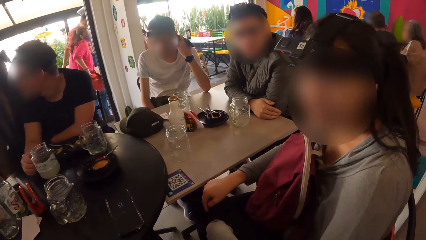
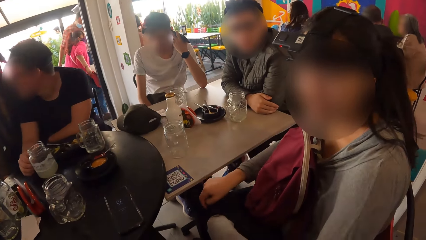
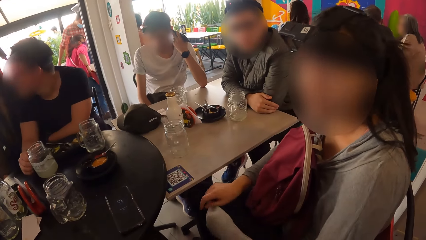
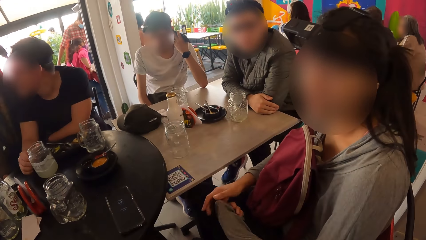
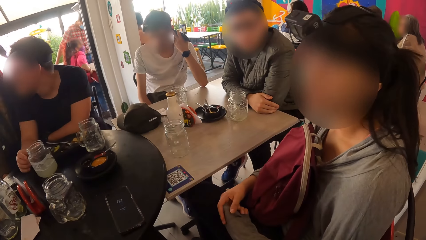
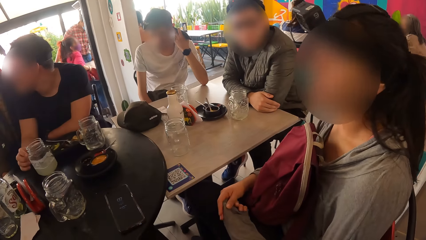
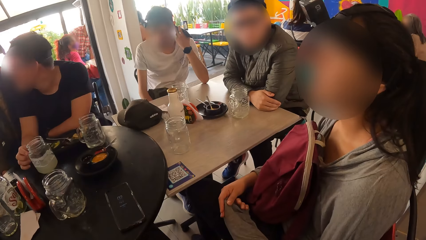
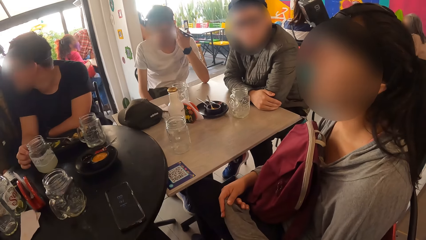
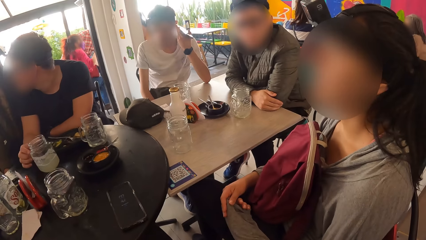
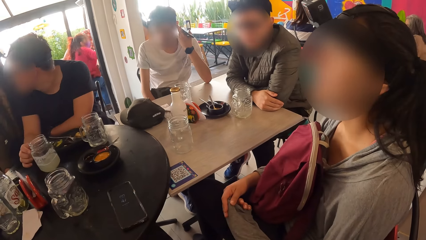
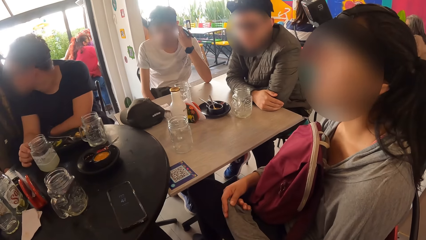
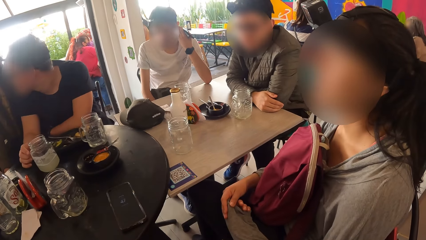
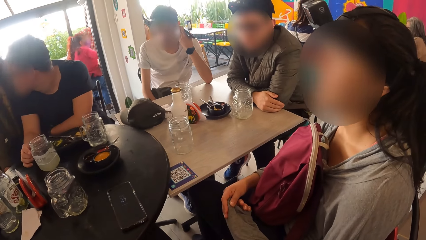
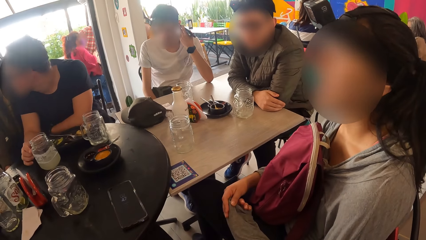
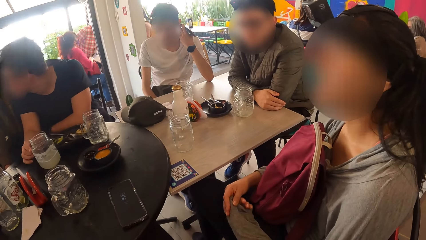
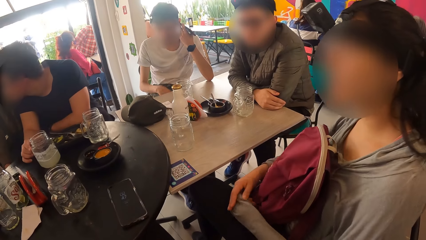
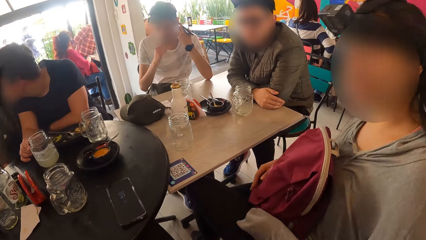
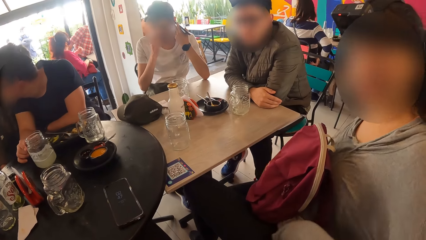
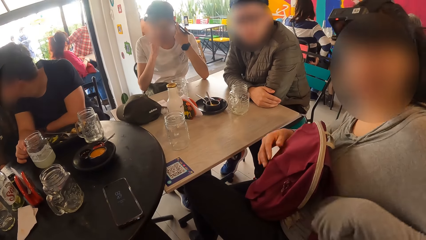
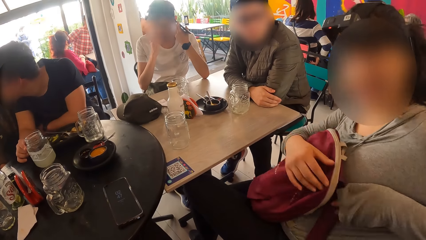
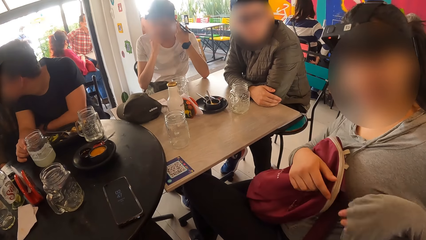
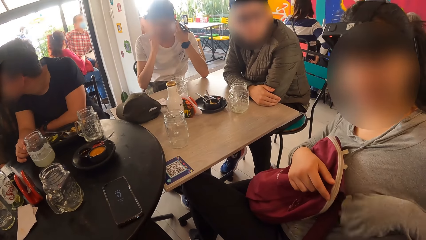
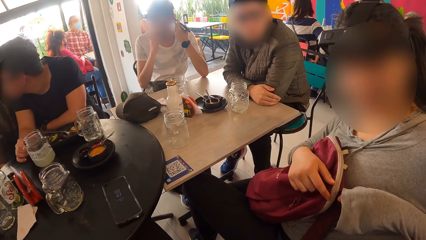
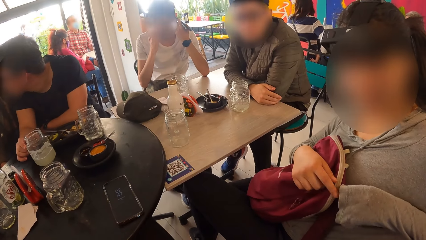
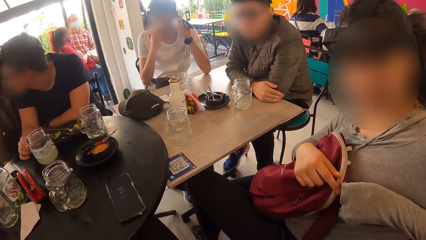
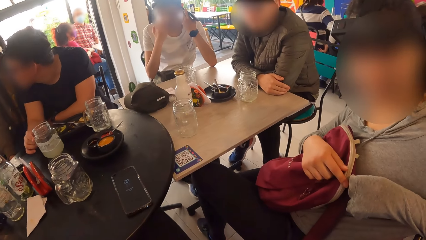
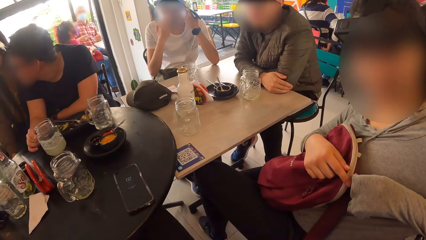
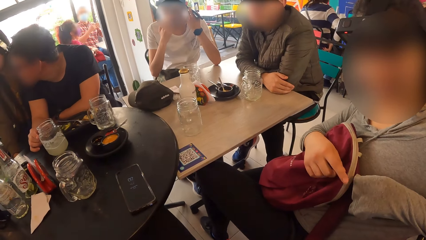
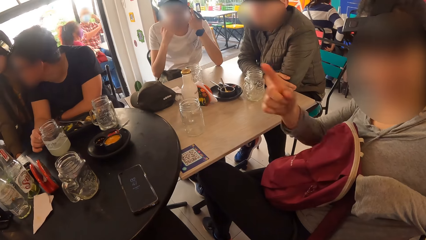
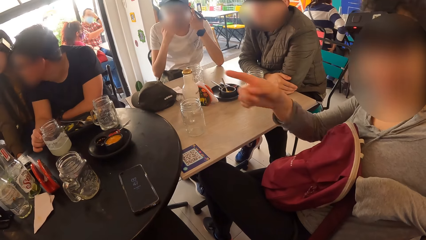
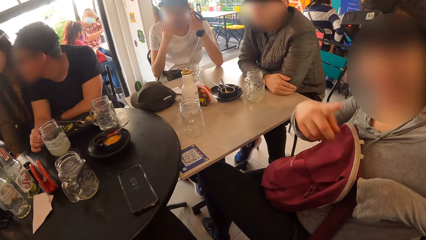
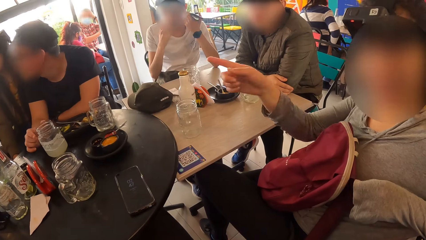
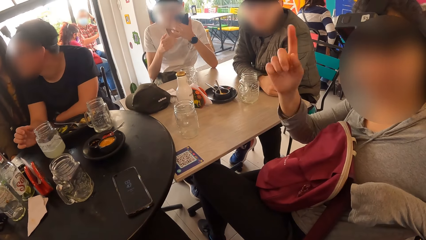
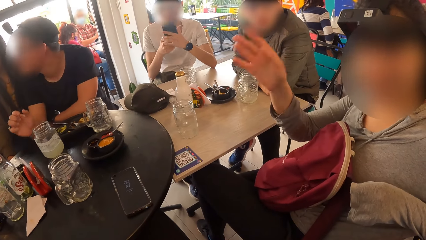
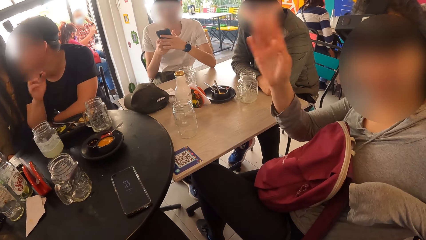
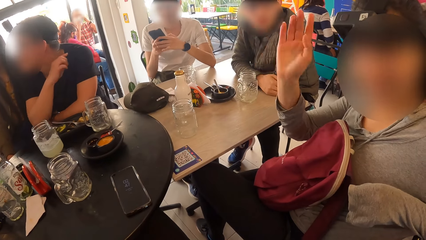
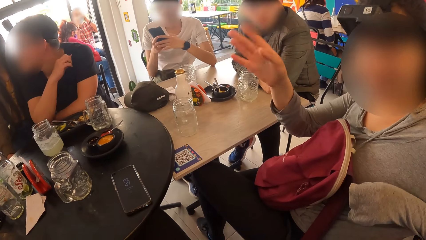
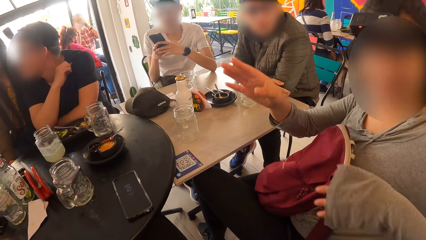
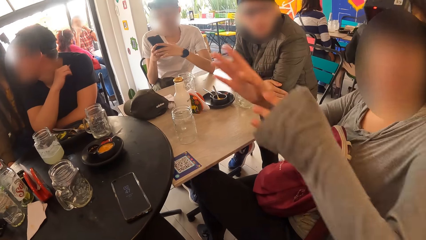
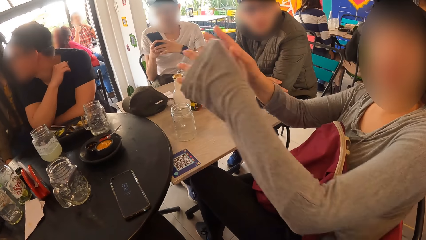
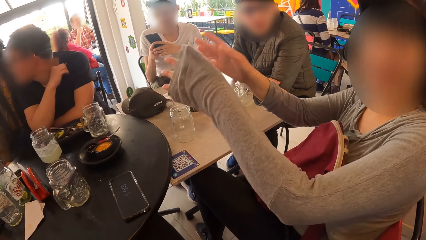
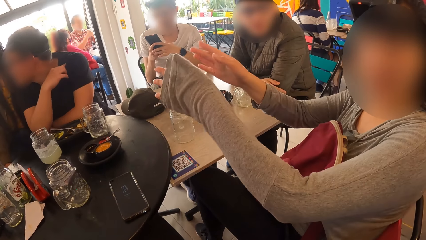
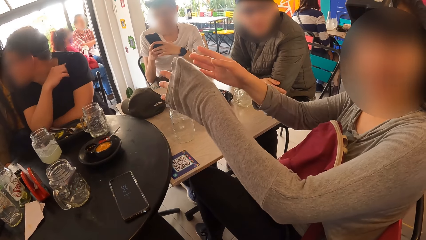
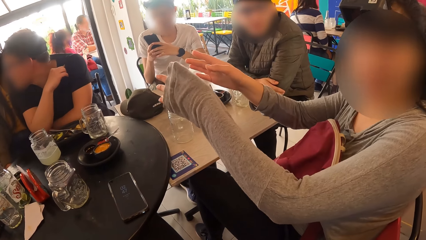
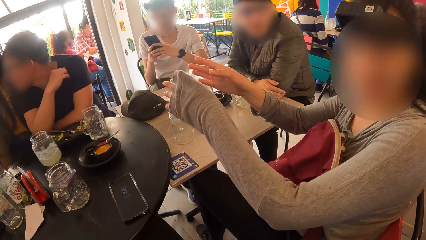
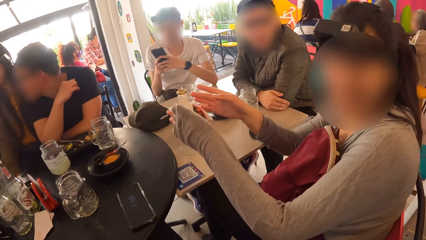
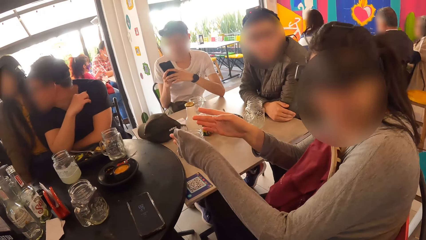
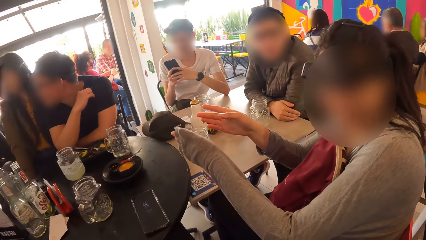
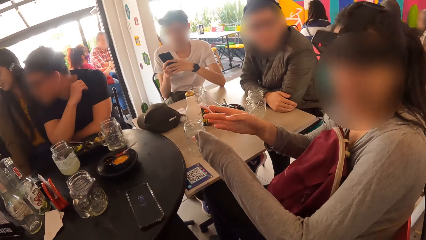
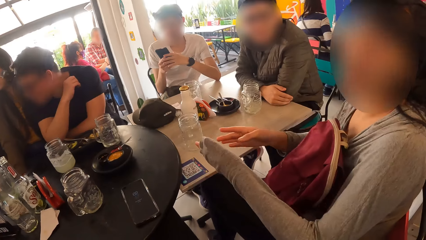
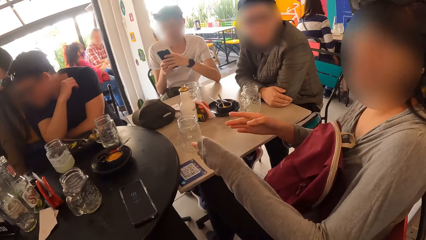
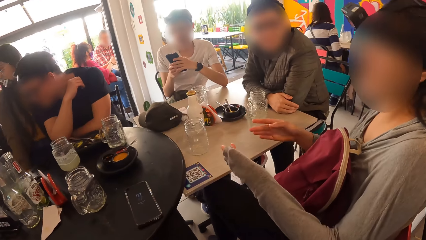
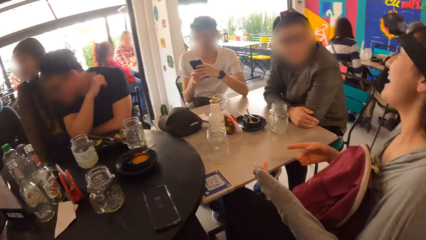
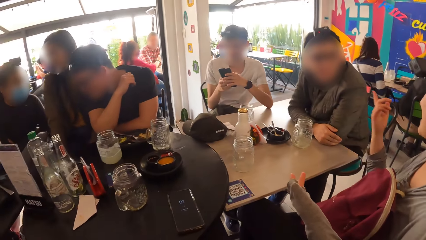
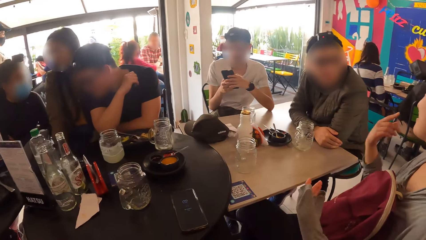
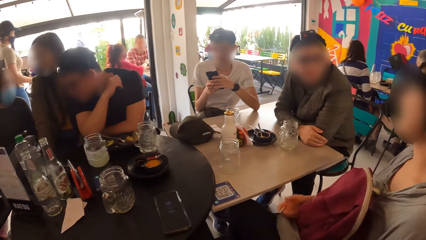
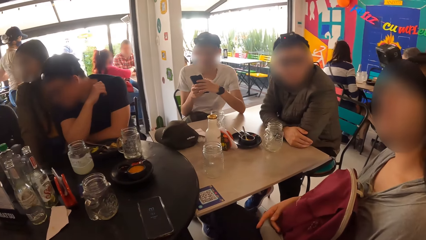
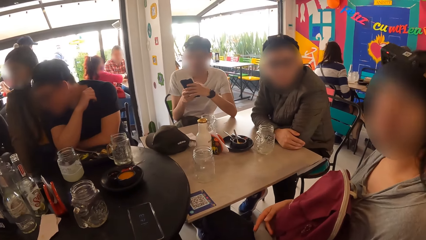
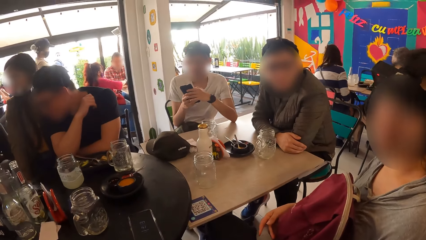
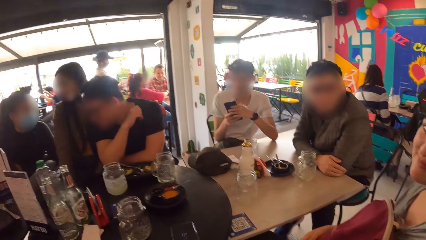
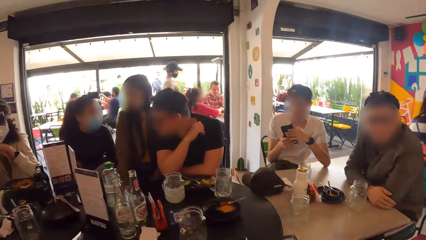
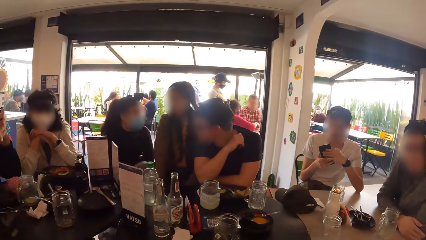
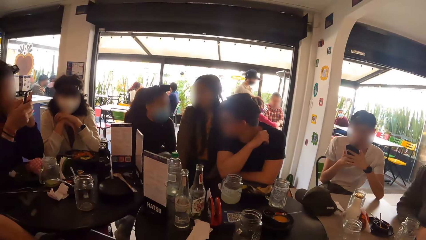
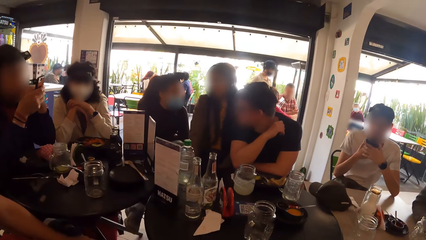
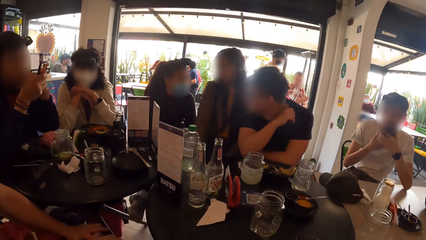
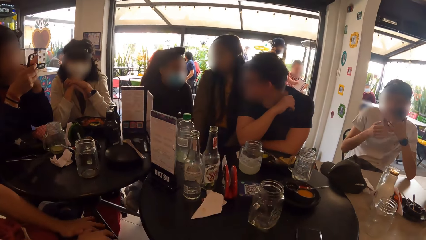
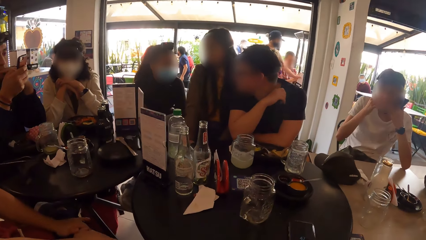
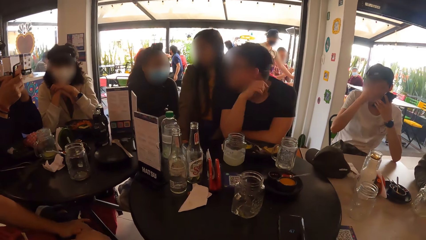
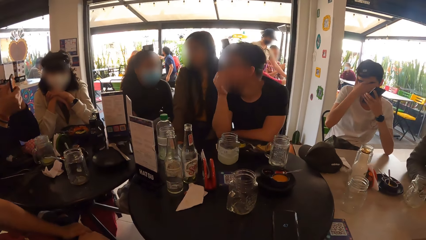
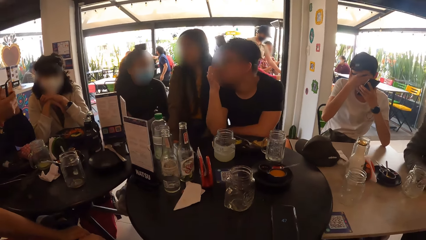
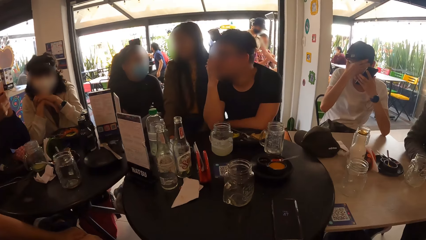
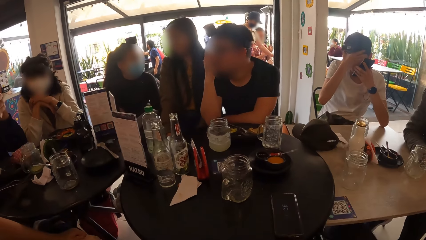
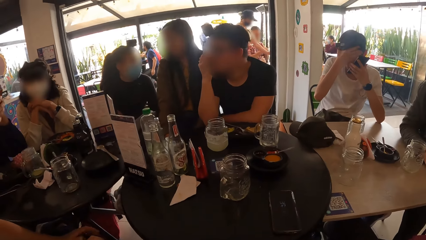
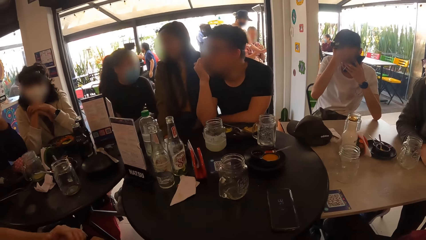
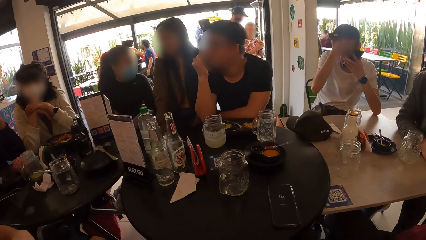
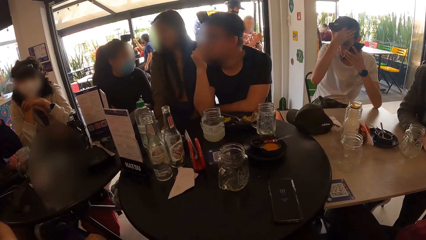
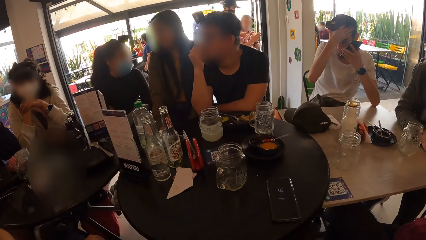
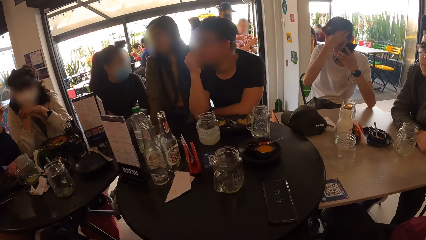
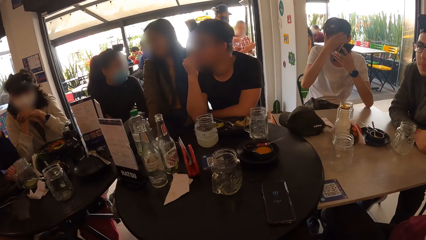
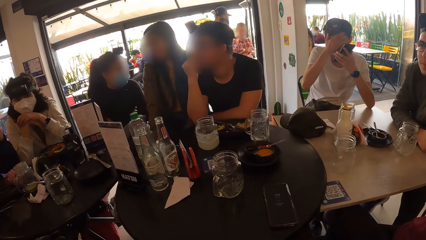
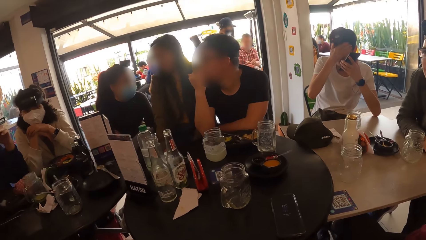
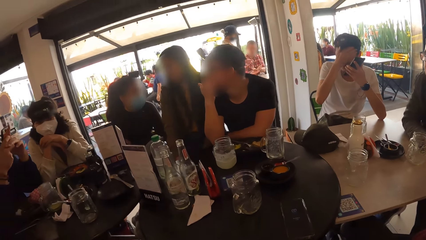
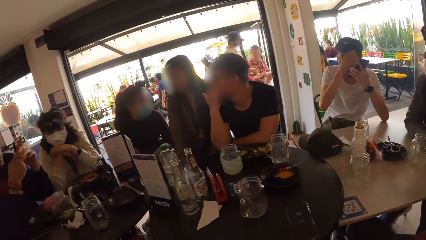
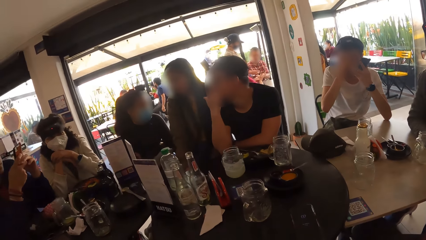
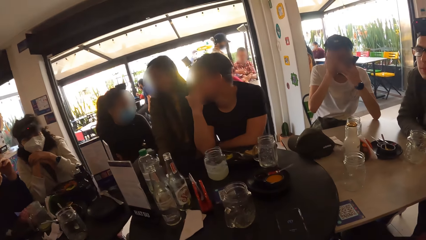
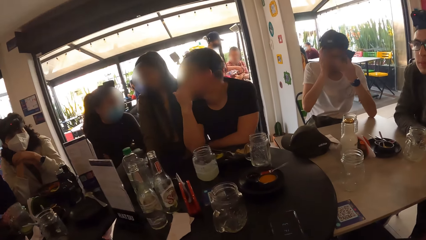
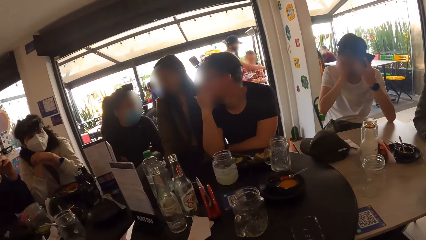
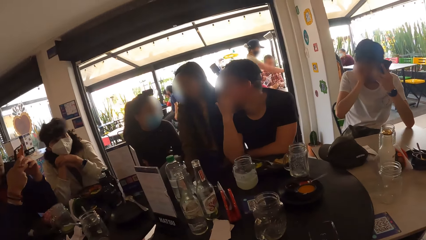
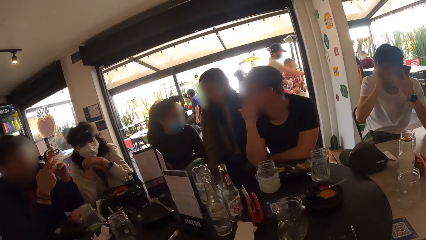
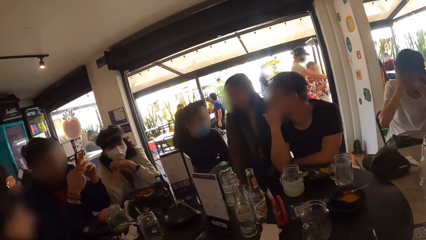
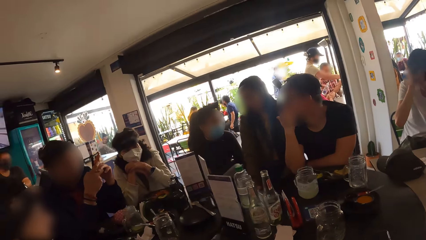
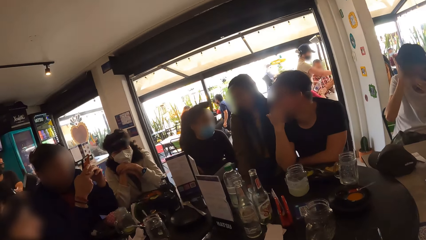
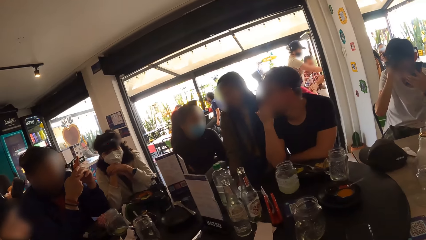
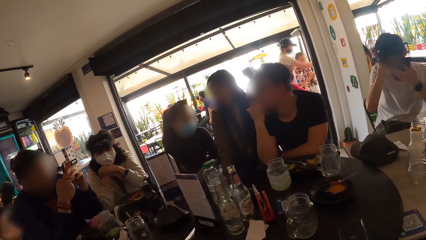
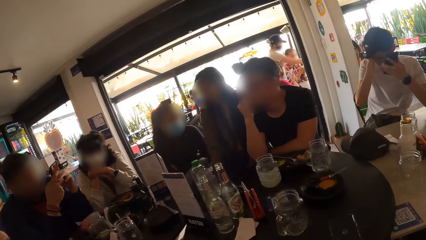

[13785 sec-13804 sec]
The camera wearer interacts with a lady. They look around.
